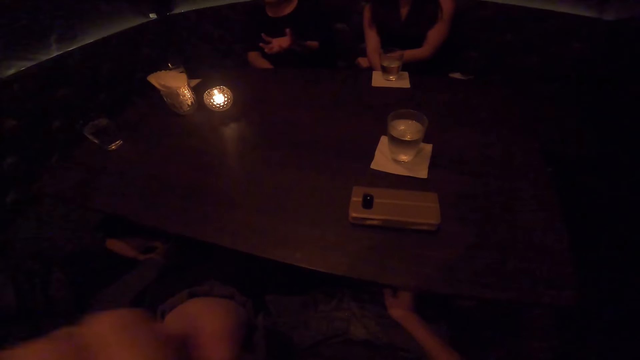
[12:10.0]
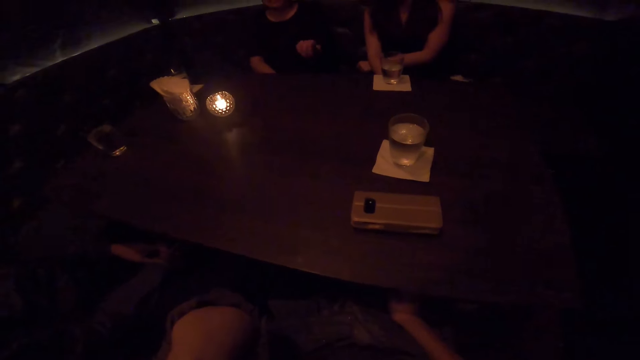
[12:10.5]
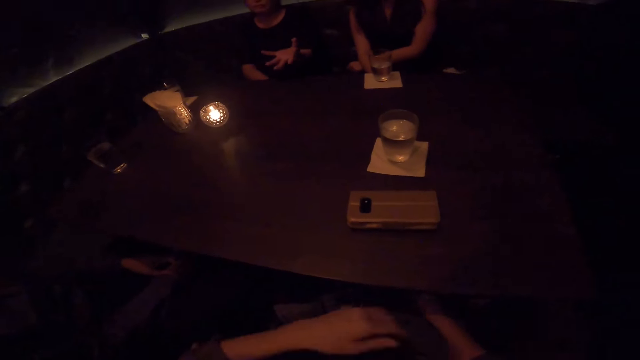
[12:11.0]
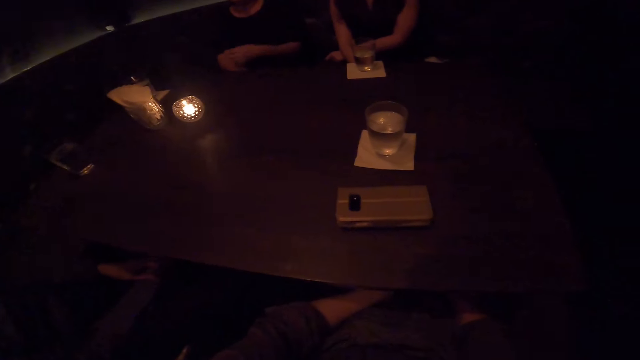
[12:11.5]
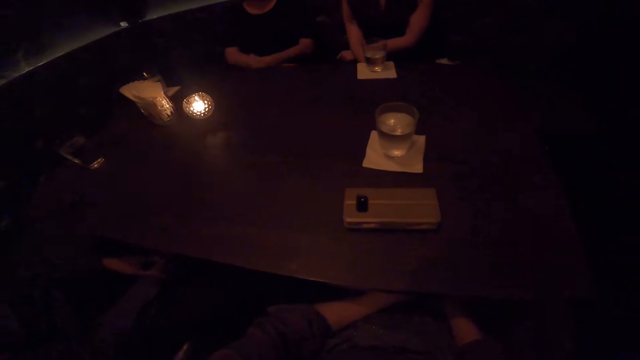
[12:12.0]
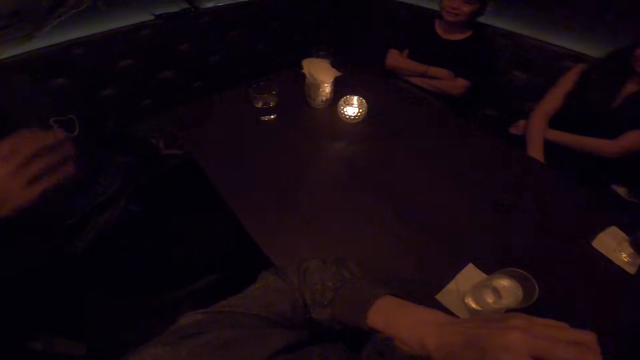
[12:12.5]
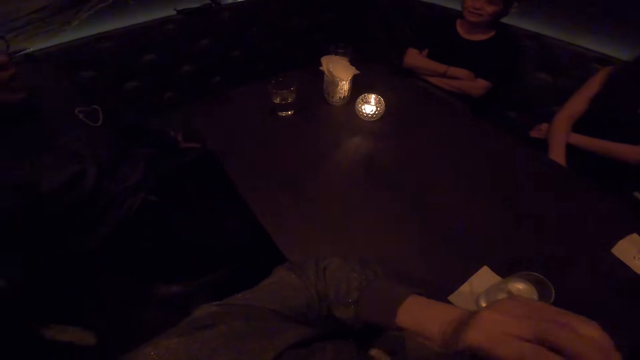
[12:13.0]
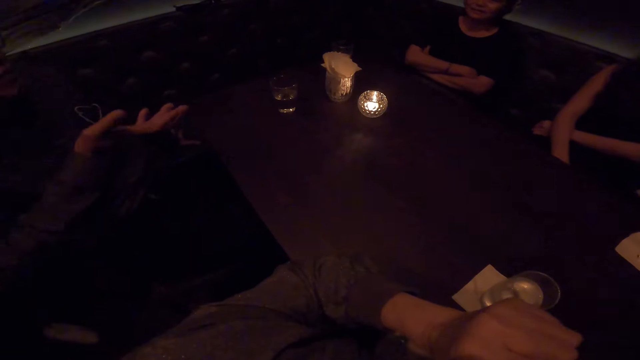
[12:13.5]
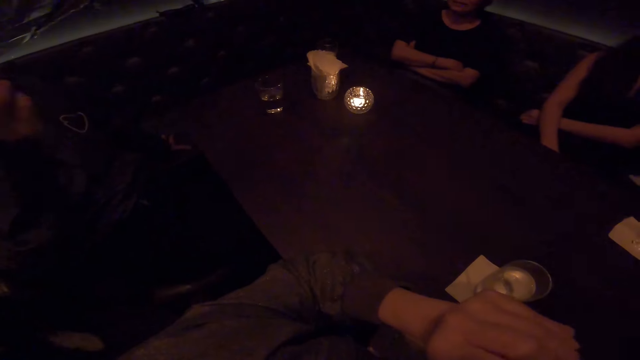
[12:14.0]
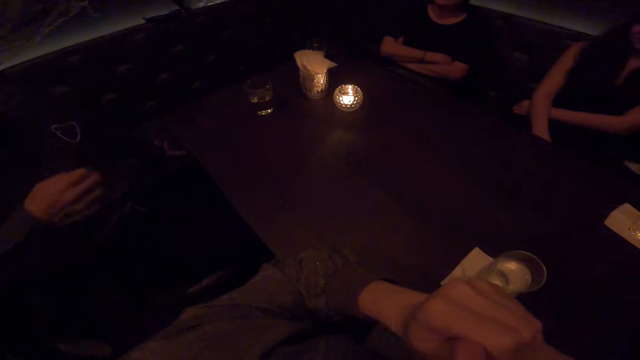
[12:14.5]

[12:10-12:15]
The camera wearer puts their hands under the table. A person holds her hands together. The camera wearer cracks their right knuckles with their left hand. They press their hands. Another person waves his hands.

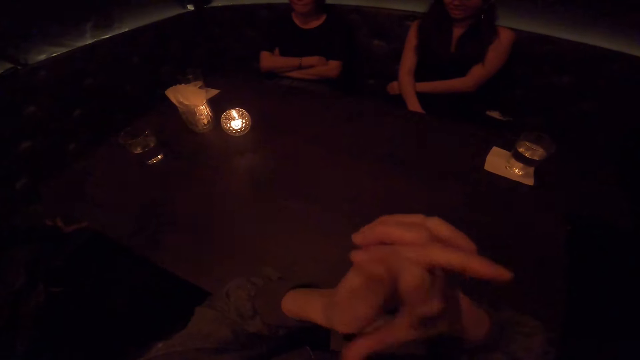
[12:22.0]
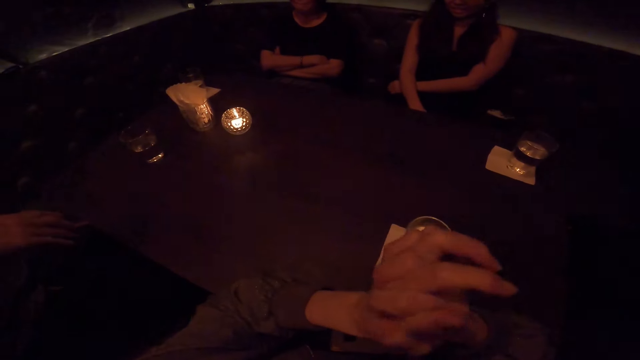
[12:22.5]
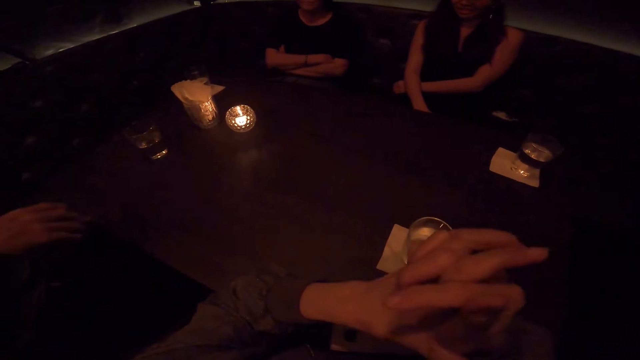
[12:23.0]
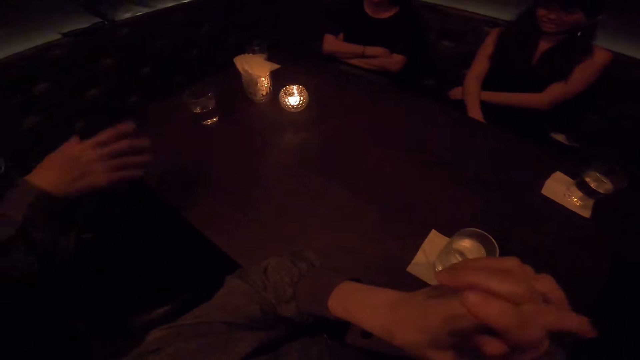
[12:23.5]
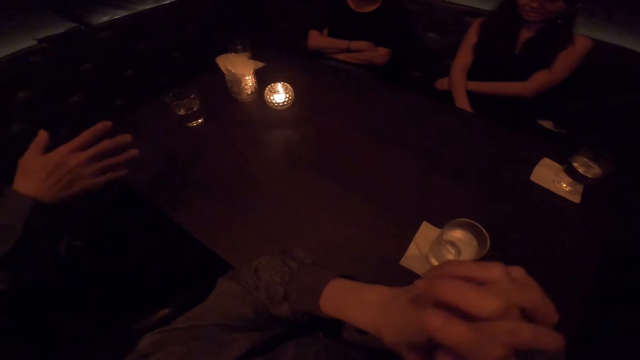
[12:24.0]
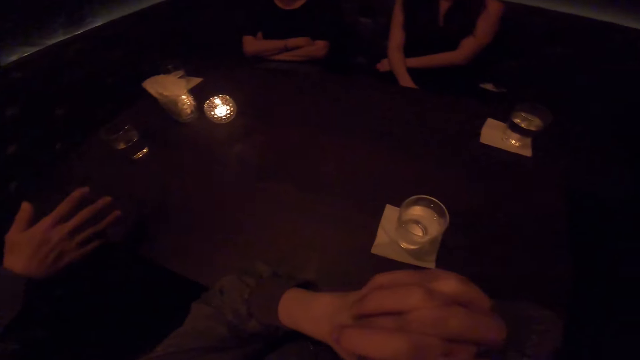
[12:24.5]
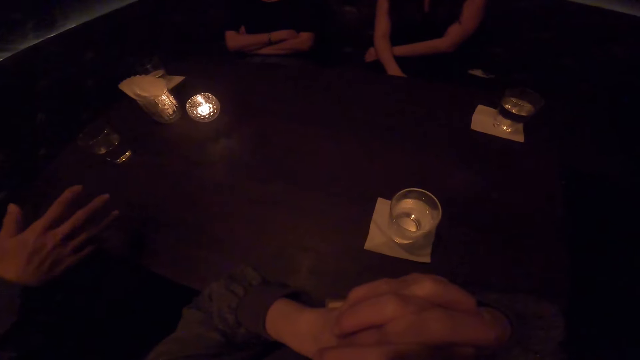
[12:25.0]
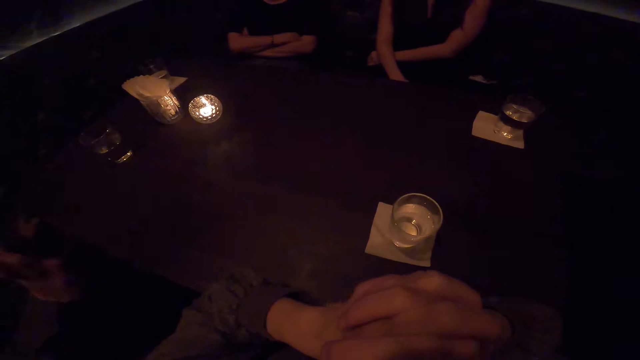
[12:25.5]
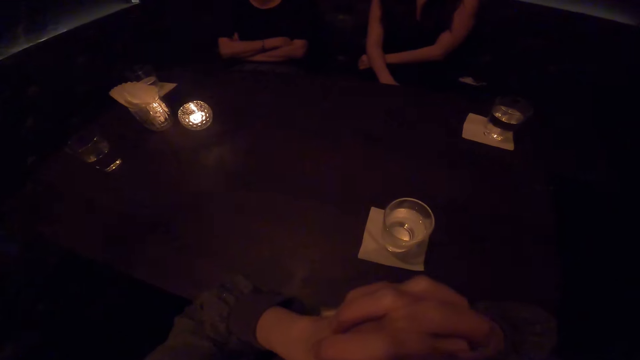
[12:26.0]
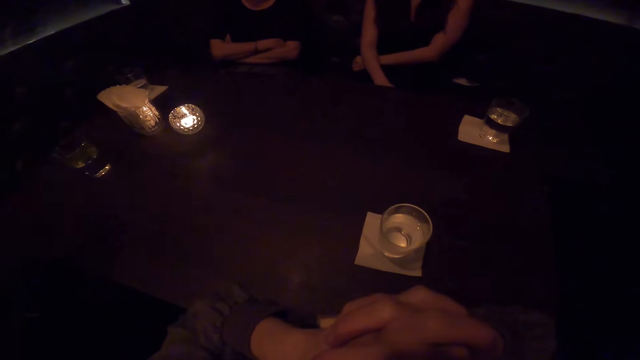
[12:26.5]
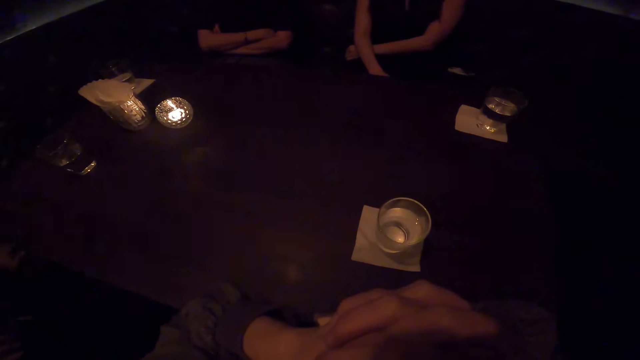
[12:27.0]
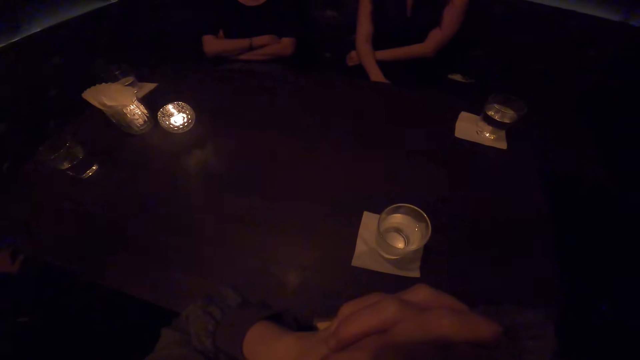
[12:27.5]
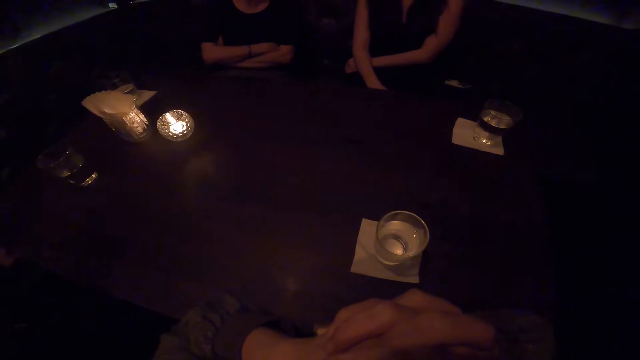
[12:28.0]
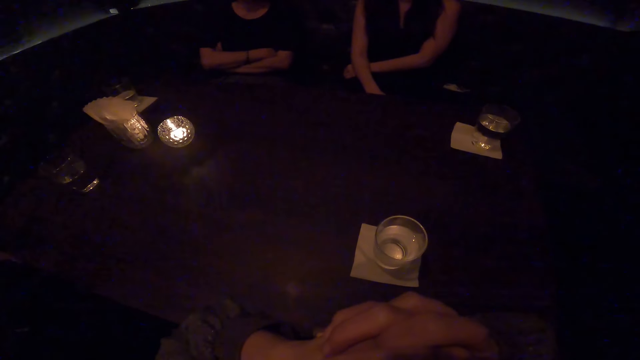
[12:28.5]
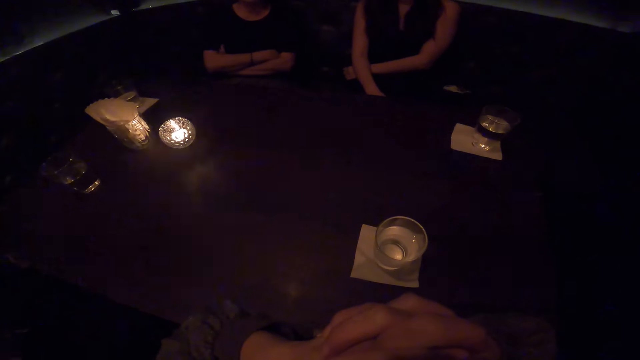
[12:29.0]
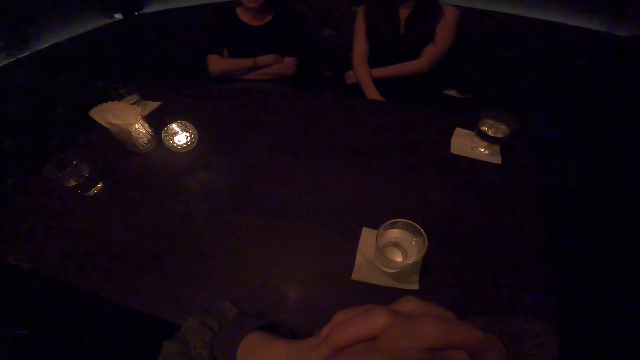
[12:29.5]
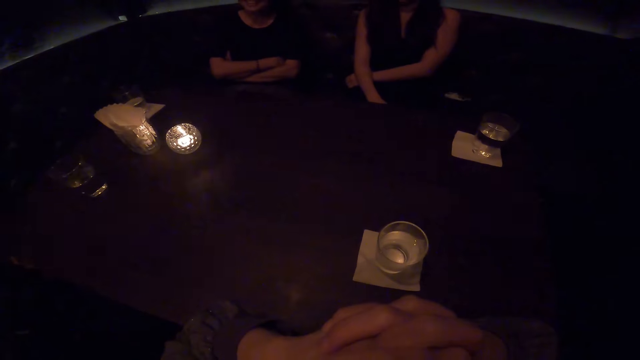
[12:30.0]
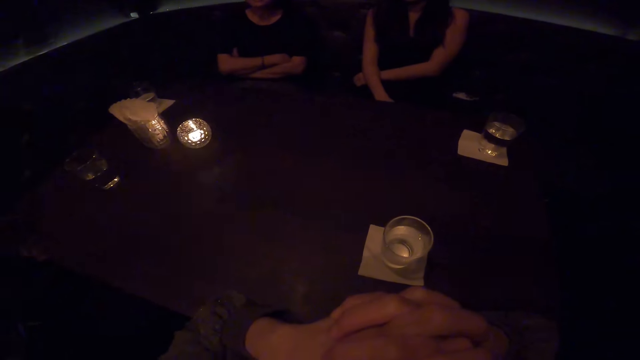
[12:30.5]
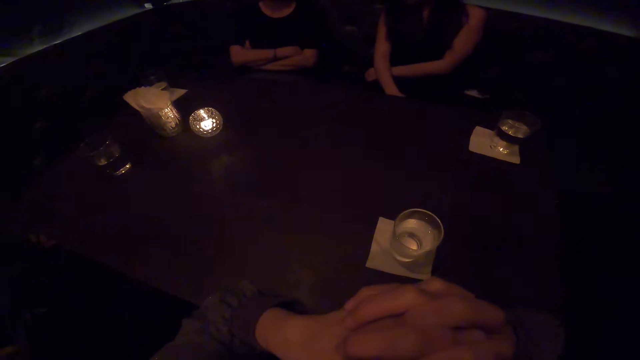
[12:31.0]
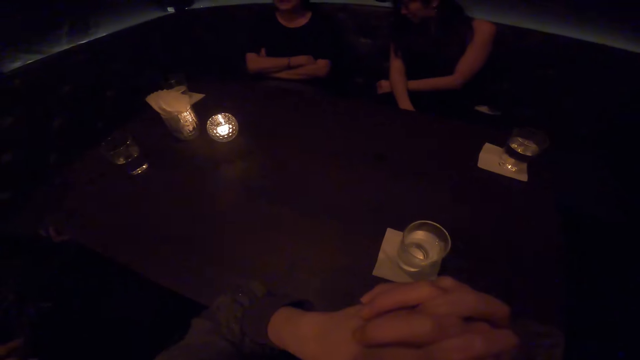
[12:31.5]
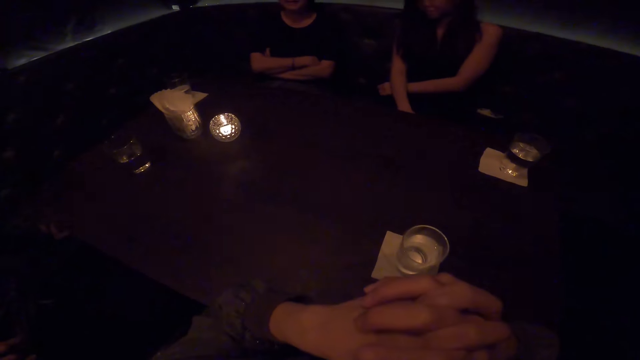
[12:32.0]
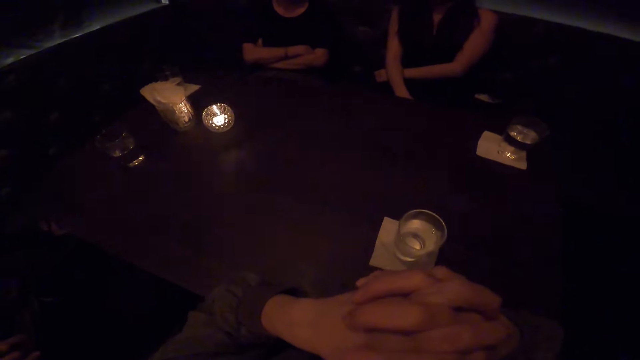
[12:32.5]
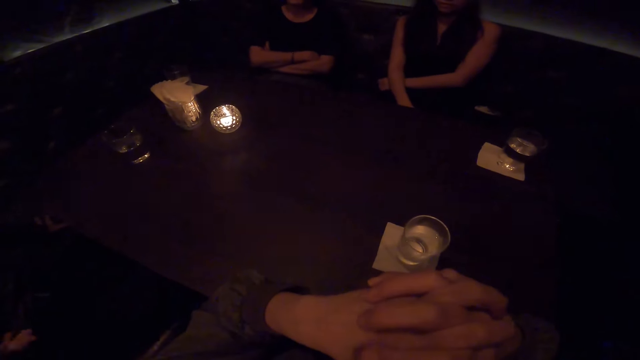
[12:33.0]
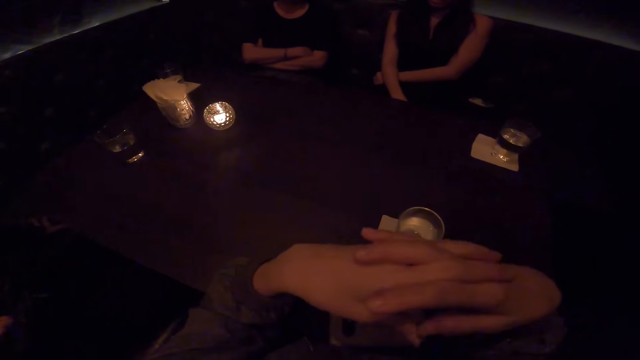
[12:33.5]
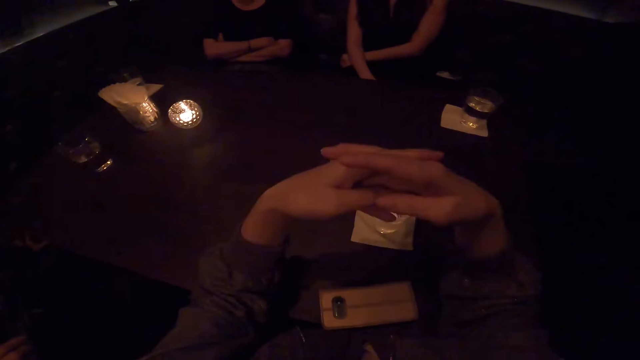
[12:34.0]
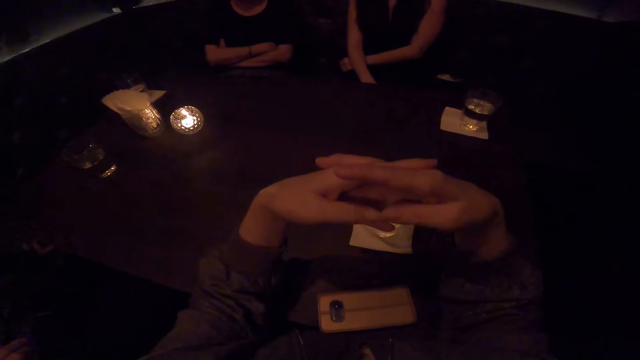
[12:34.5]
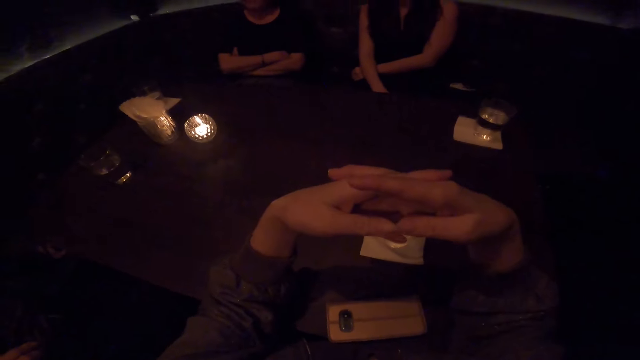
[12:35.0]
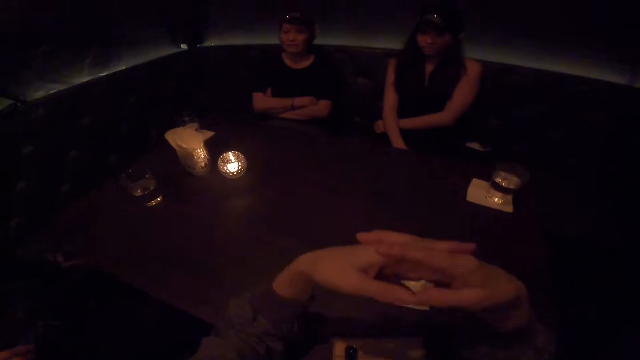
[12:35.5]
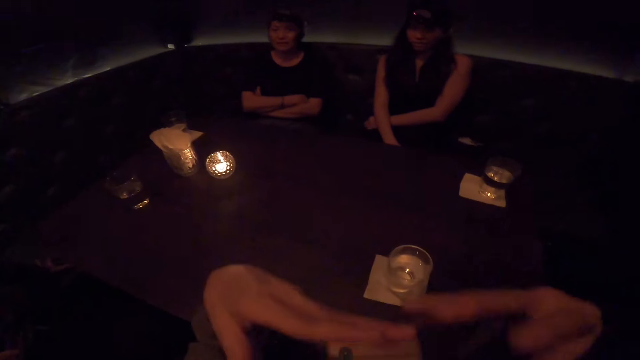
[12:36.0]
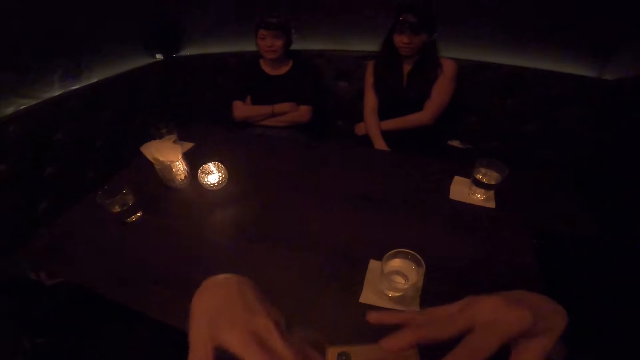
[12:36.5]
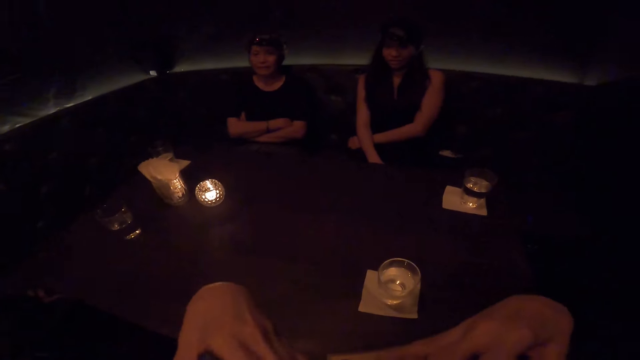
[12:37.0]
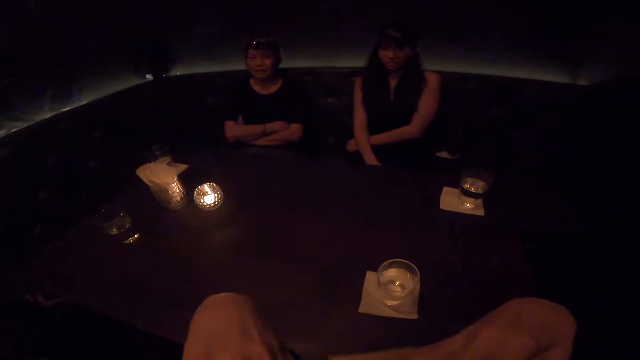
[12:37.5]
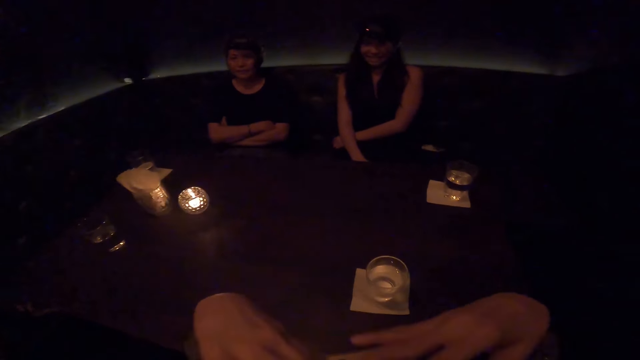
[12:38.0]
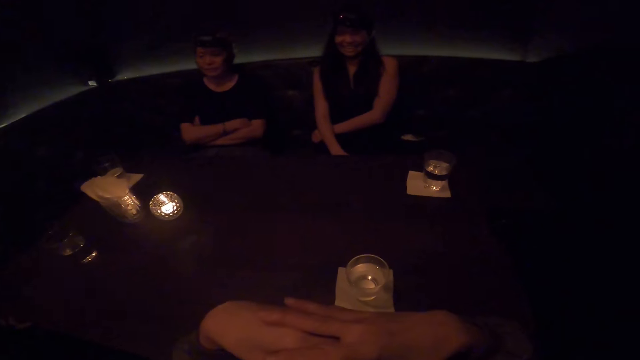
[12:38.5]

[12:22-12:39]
A person shakes his hands. The camera wearer holds his hands together. Another person moves her hands. The camera wearer moves his hands. He shakes his hands.
